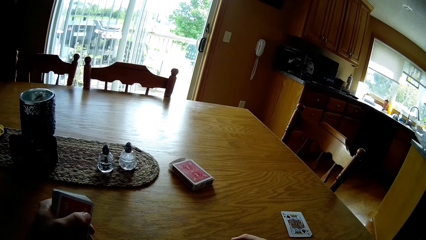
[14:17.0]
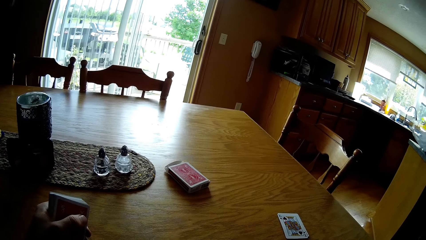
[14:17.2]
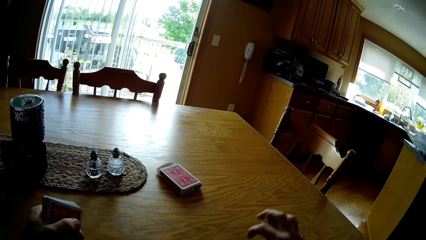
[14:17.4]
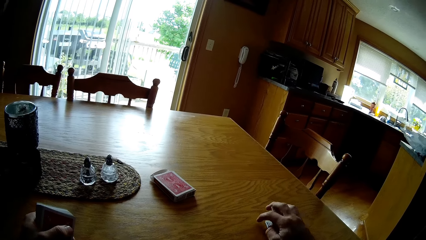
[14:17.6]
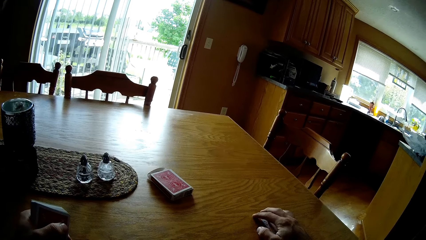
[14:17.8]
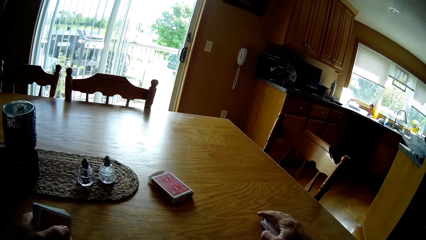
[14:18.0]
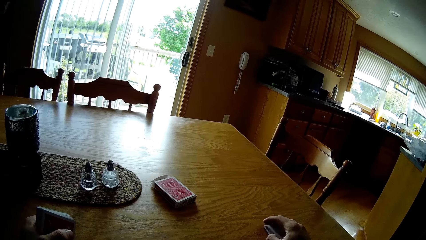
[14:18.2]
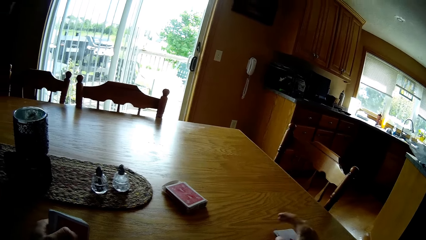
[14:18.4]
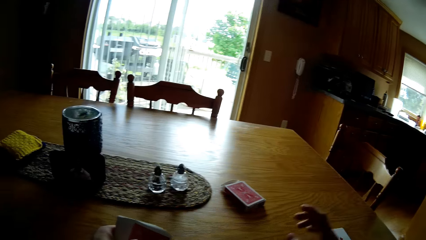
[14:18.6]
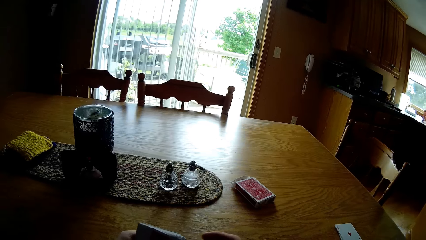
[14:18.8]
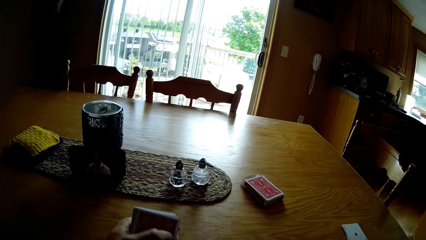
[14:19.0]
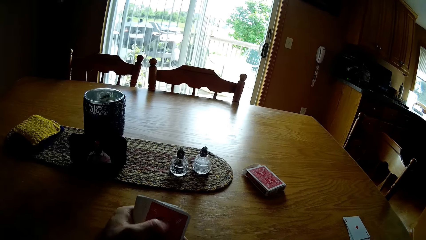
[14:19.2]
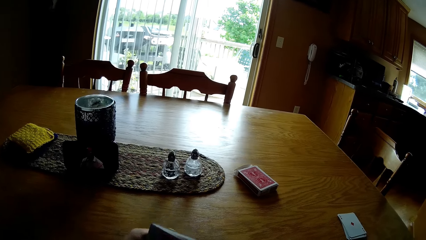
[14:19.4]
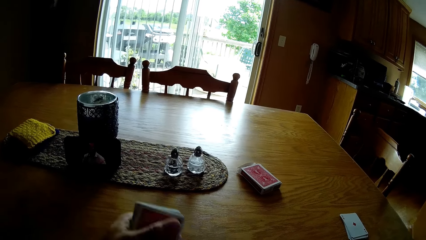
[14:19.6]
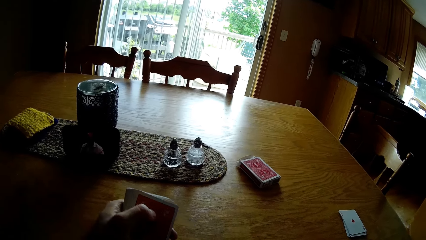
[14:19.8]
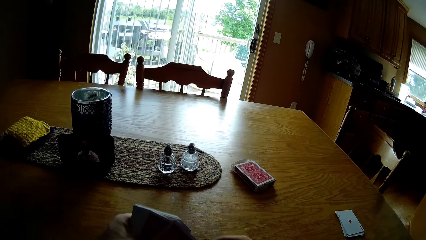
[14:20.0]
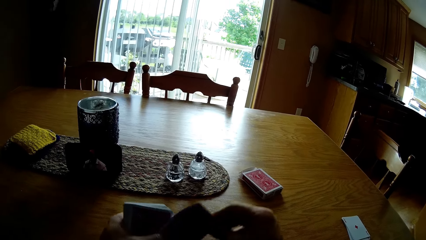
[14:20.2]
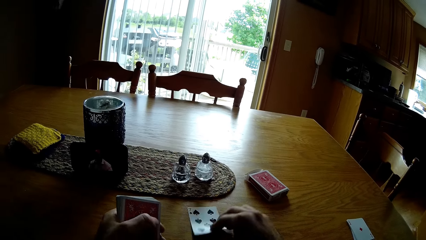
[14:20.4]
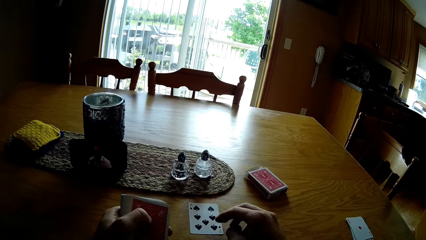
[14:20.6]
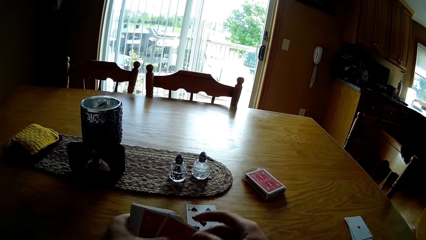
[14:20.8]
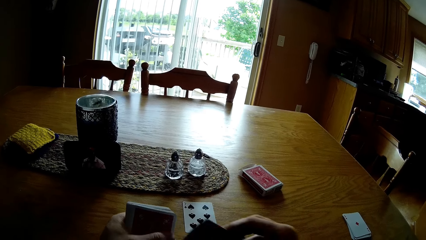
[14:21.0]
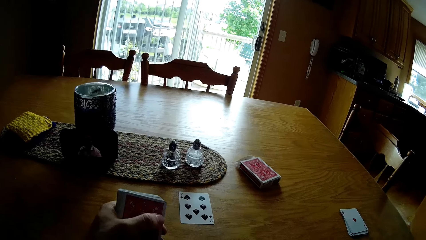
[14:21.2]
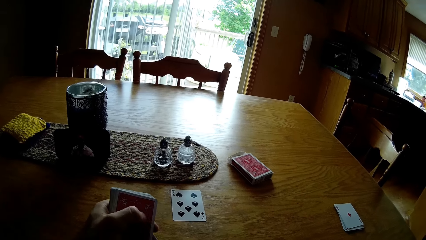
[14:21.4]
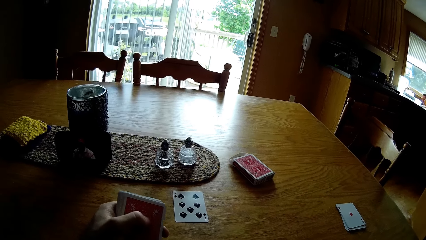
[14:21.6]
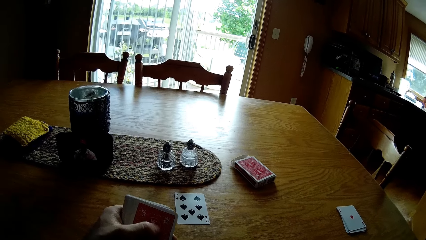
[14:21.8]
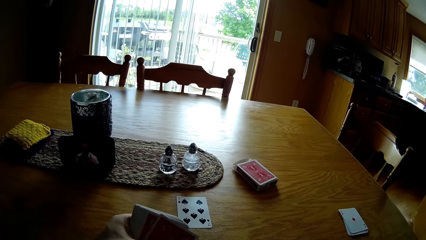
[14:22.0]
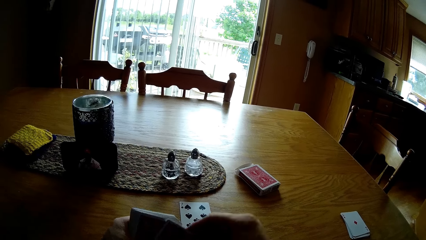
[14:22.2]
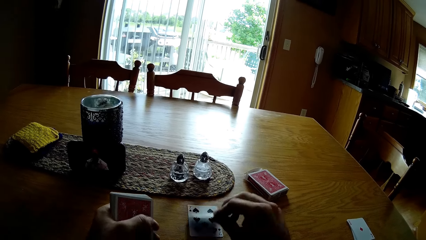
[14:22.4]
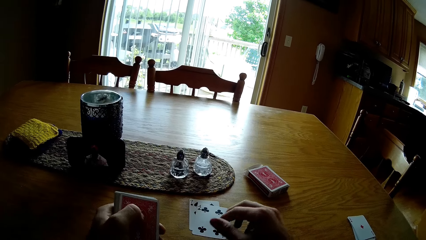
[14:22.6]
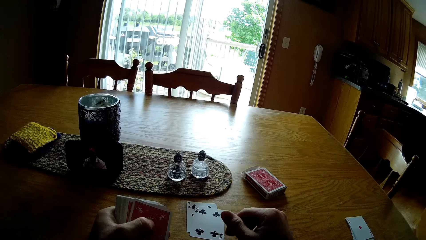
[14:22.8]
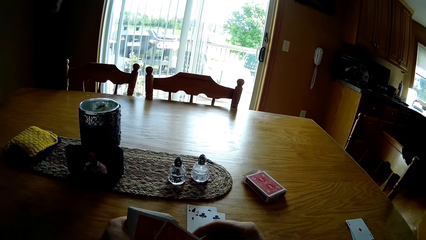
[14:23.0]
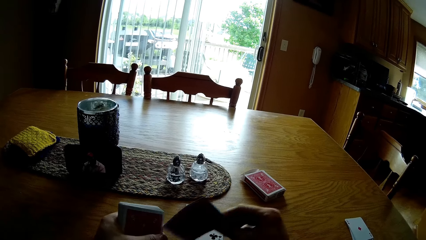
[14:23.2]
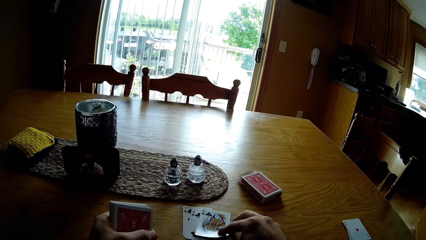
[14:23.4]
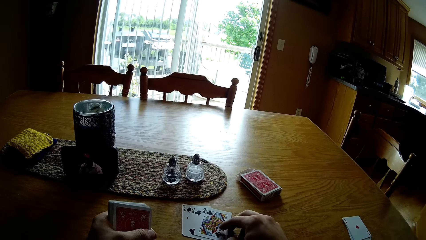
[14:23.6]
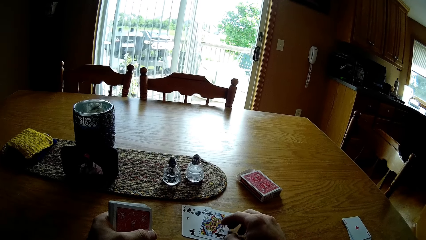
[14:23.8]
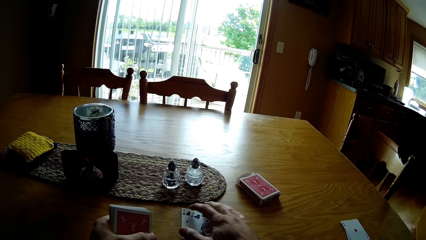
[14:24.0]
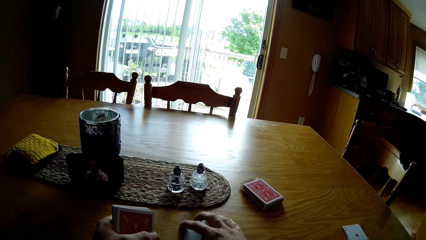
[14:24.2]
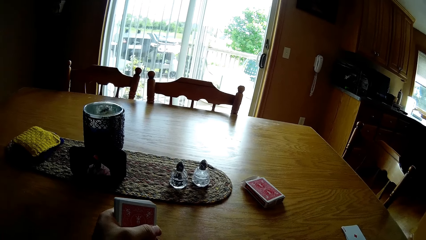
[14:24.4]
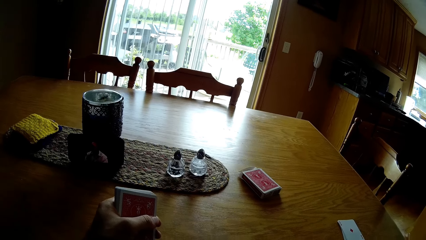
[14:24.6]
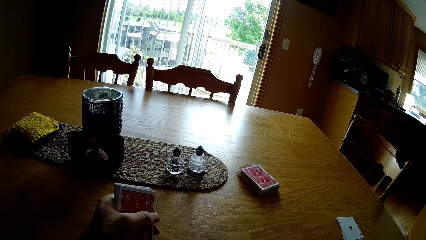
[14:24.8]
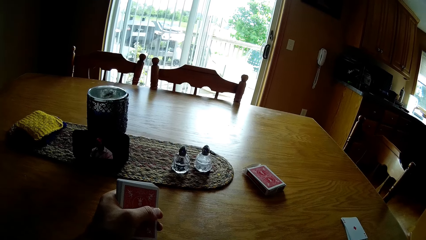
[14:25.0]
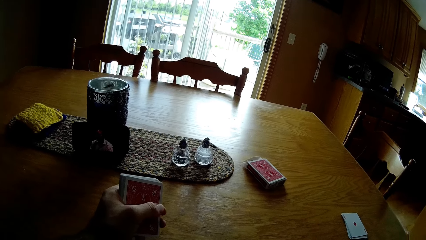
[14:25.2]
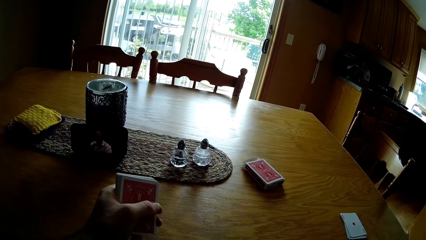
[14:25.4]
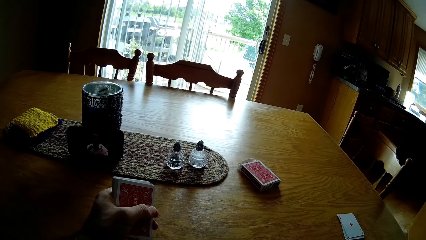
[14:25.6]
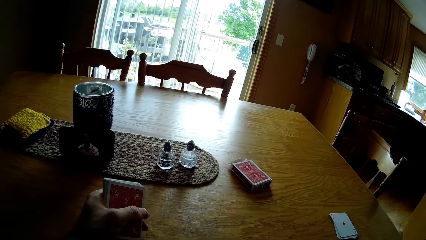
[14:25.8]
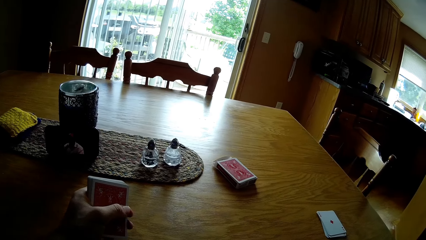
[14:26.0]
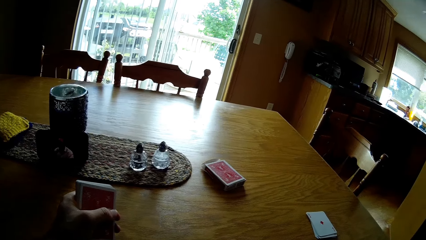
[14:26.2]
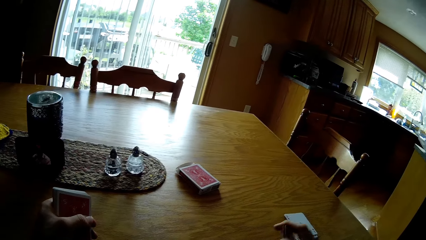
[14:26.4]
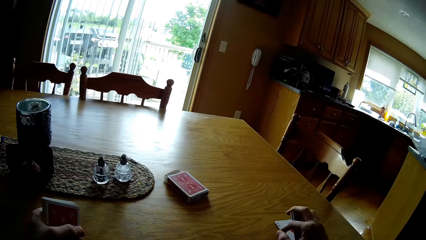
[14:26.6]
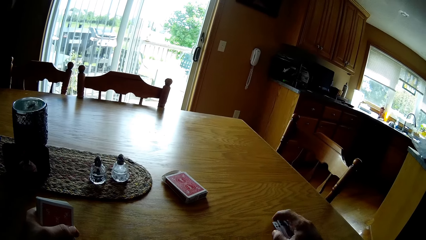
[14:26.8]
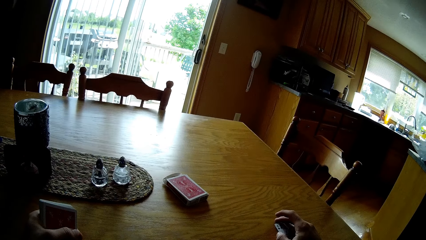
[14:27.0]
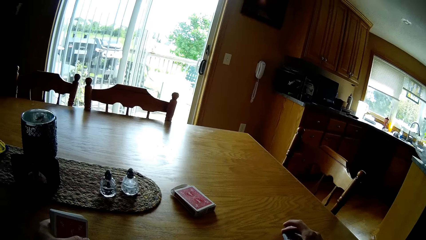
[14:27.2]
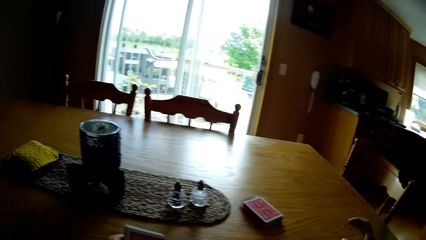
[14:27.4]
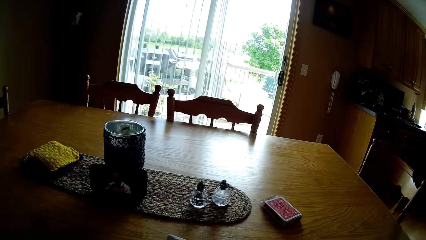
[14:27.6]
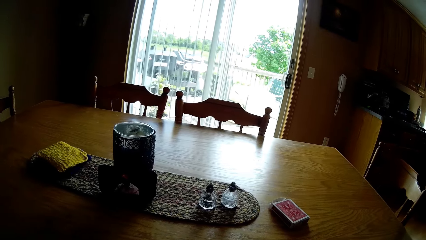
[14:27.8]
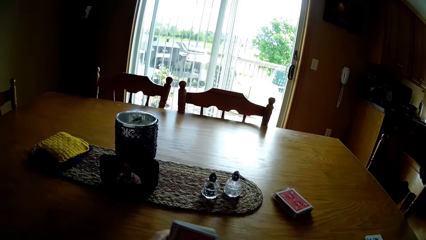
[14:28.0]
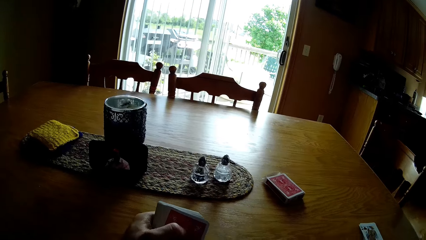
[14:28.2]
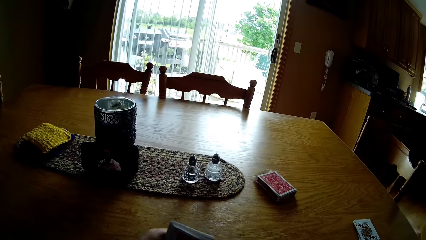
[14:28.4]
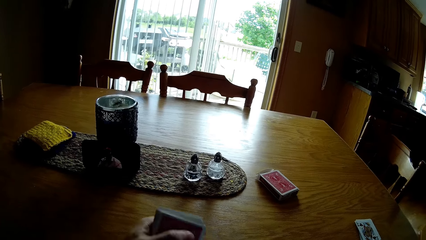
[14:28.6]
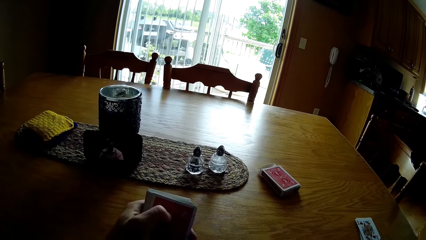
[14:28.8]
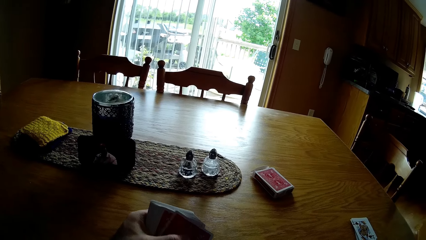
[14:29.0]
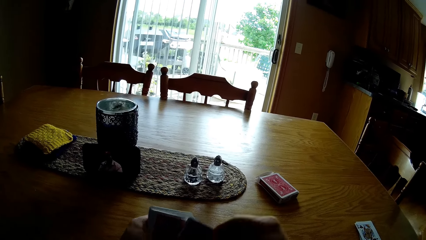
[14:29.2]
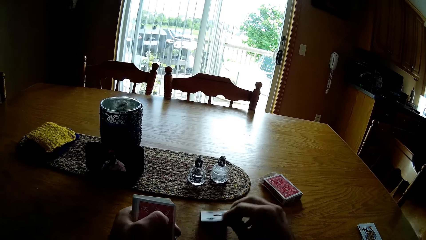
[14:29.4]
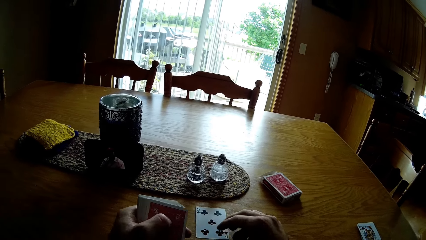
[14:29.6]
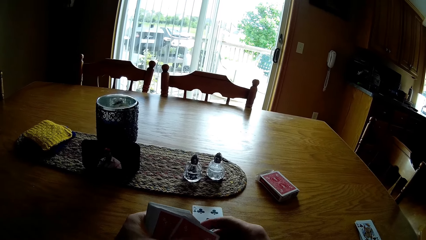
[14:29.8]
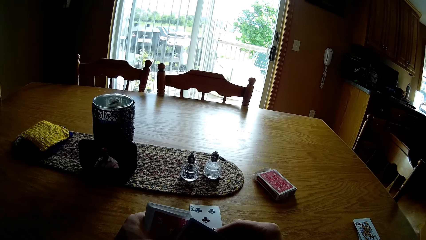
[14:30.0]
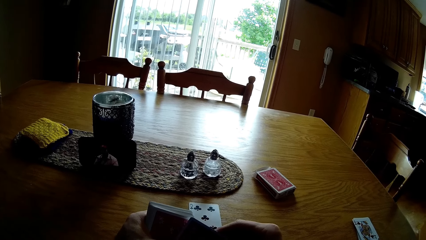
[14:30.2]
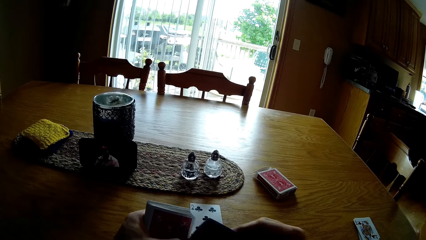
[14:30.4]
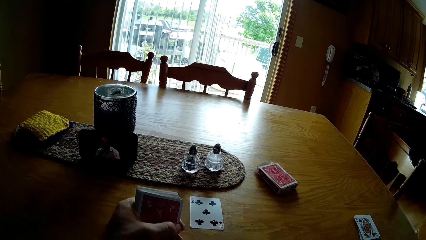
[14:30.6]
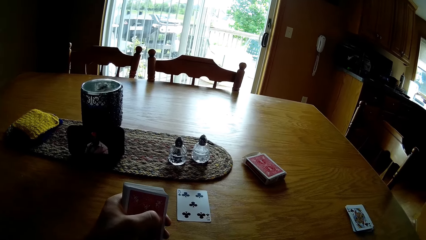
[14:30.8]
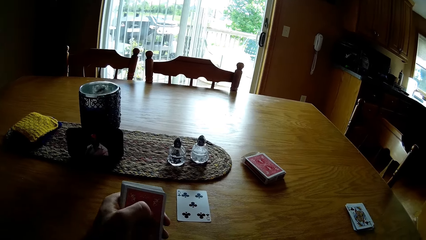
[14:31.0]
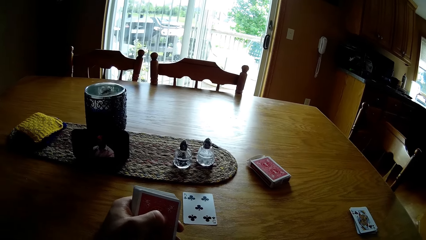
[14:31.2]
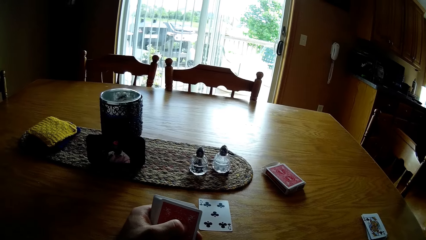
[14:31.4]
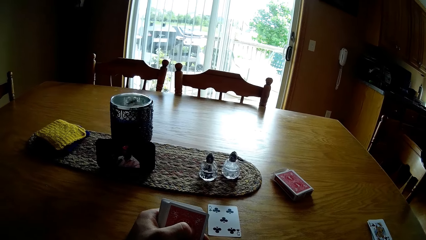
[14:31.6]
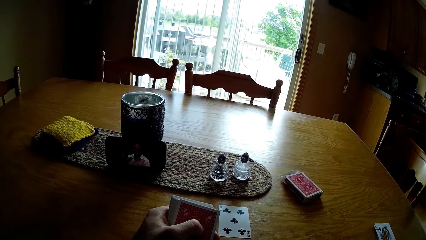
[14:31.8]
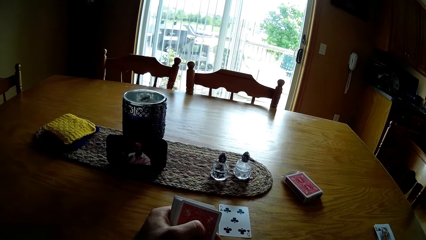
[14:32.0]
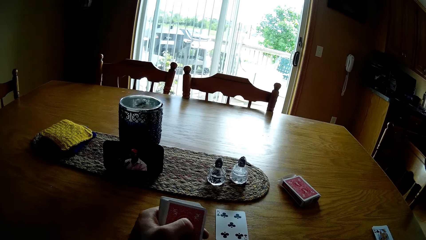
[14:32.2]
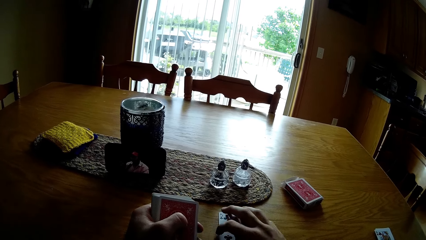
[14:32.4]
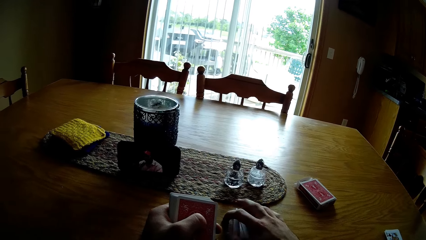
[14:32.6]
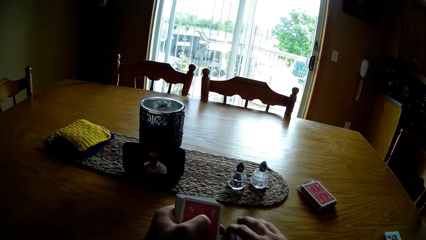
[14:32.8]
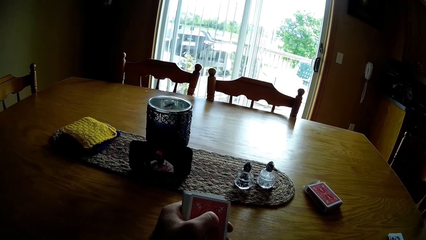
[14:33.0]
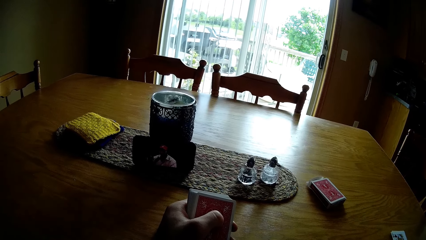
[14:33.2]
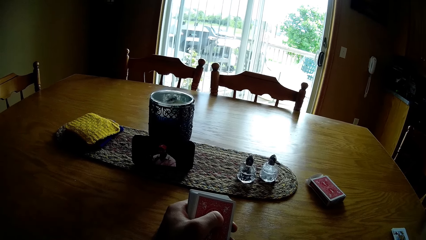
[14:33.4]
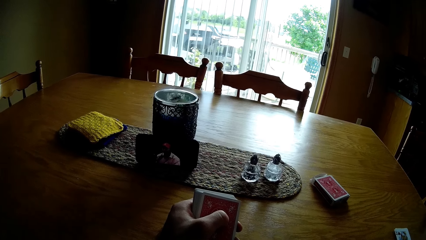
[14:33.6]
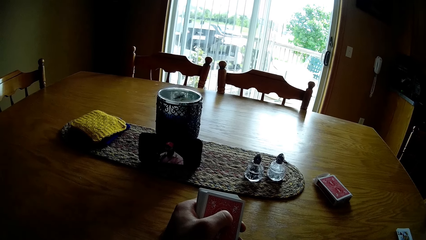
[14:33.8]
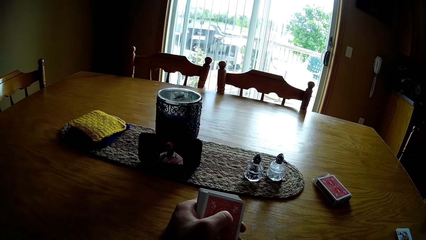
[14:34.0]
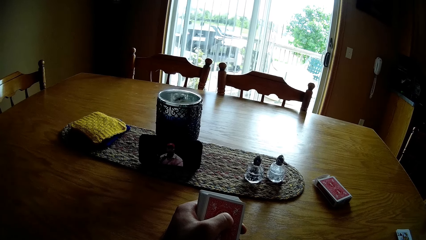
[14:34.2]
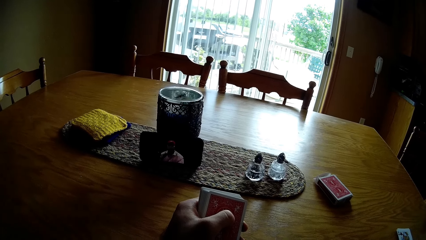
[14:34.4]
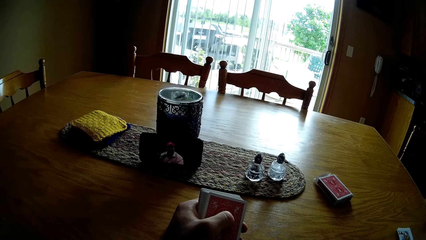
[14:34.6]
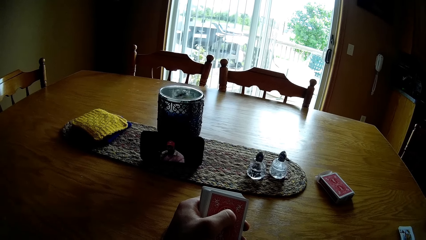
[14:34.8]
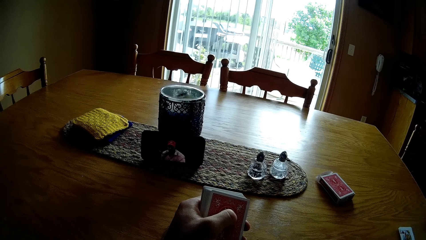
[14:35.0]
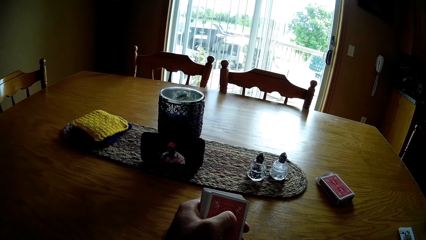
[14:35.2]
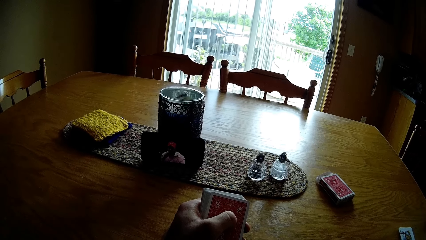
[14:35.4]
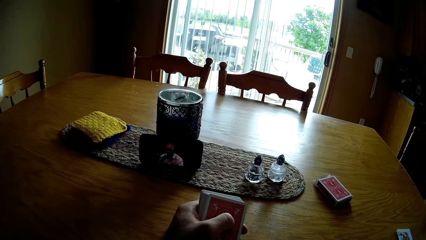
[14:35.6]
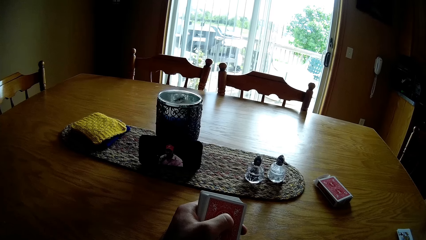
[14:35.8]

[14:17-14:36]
The camera wearer puts the cards aside on the table. They flip the cards. They take the card. They put the card on the table. They take the card. They put the card on the table. They take the card. They put the card on the table. They take the card. They put the card on the table. They pick up the cards. They put the cards on the table. They flip the cards. They take the card. They put the card on the table. They take the card. They put the card on the table. They pick up the cards. They look around.
